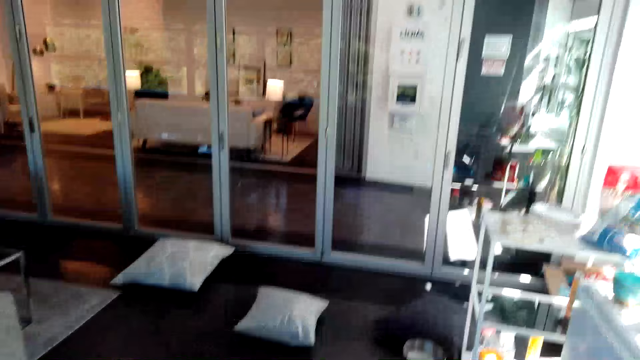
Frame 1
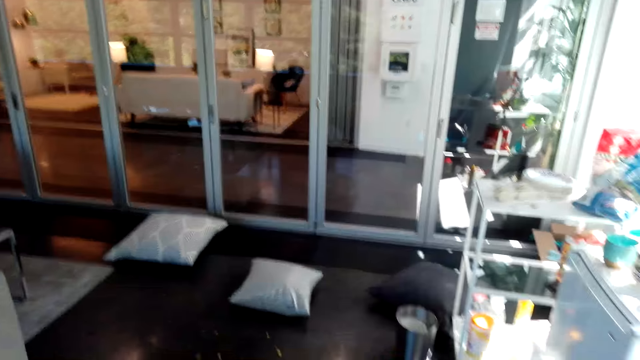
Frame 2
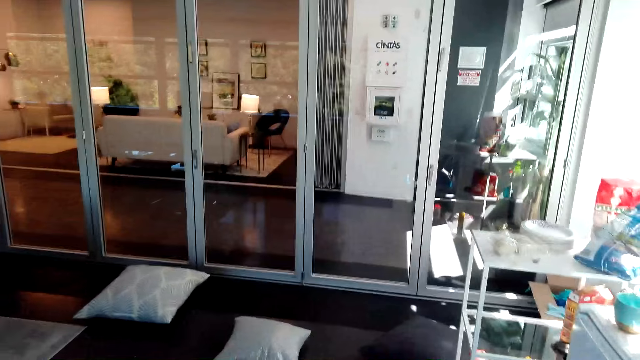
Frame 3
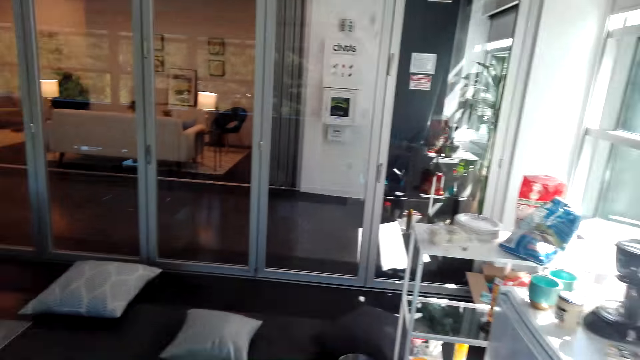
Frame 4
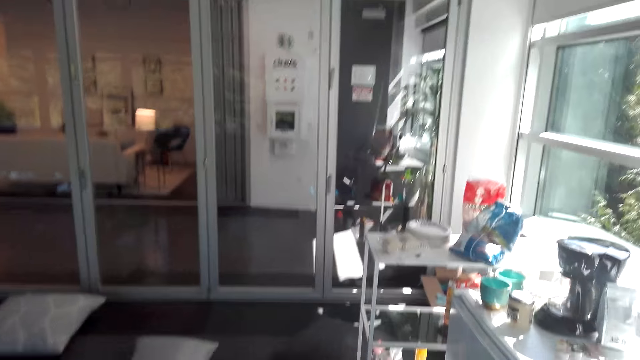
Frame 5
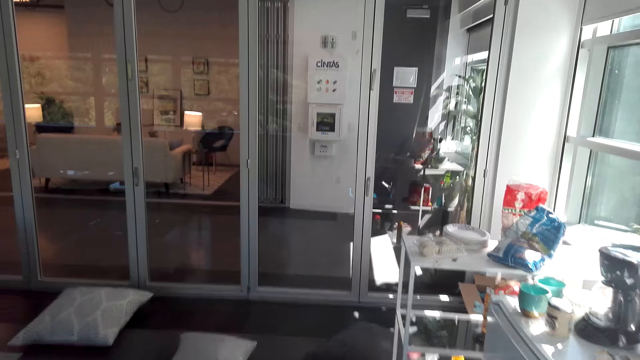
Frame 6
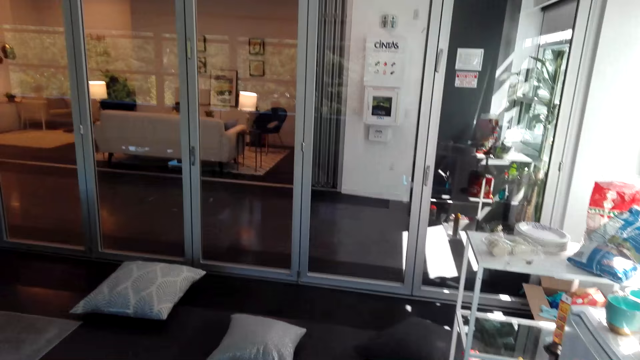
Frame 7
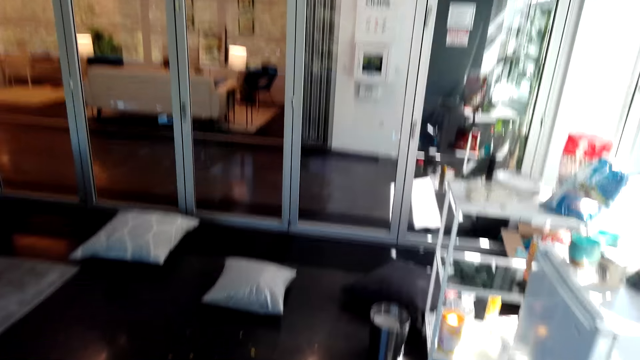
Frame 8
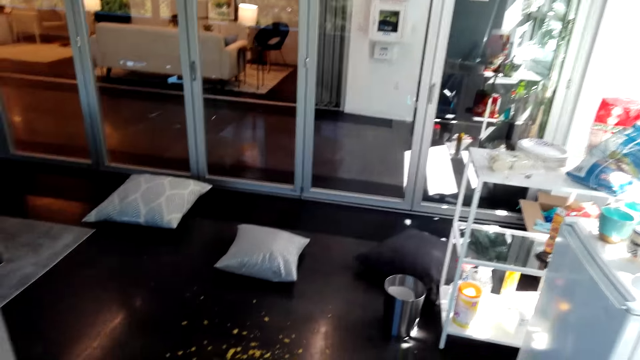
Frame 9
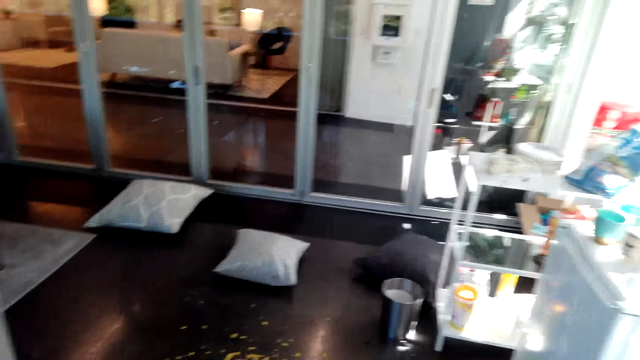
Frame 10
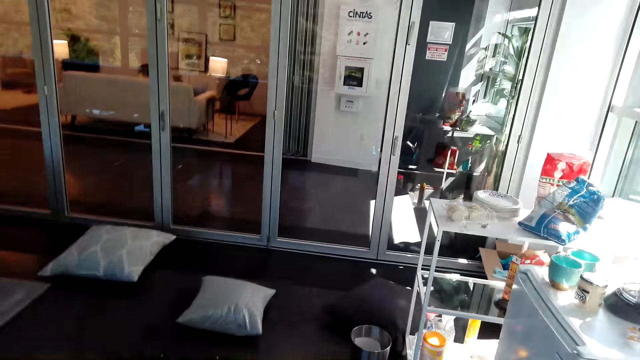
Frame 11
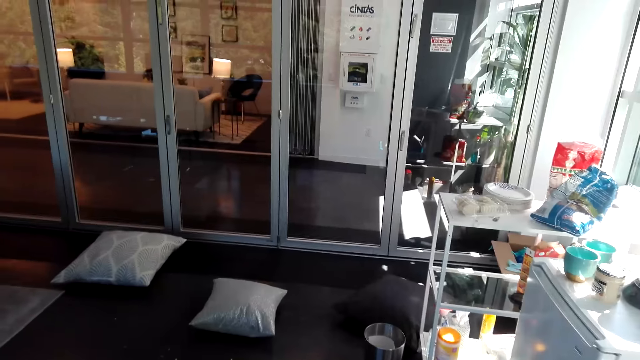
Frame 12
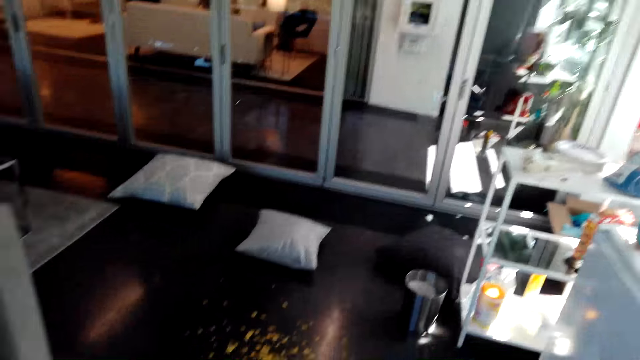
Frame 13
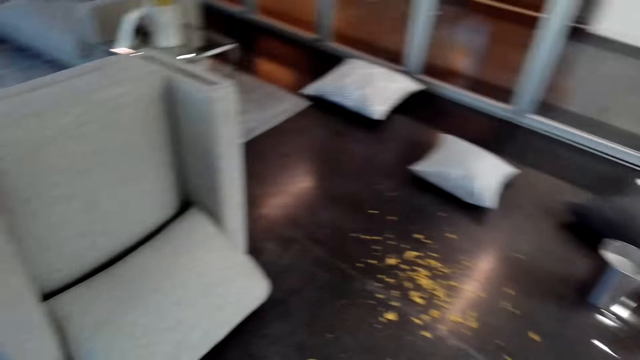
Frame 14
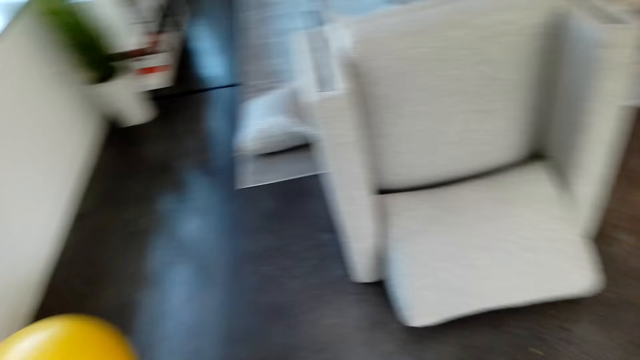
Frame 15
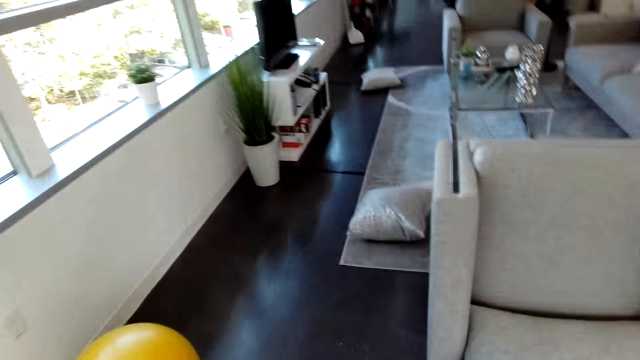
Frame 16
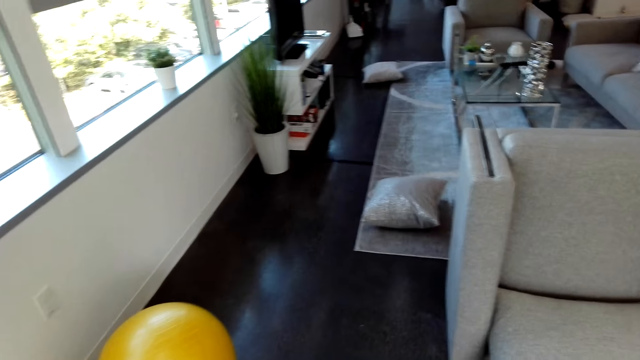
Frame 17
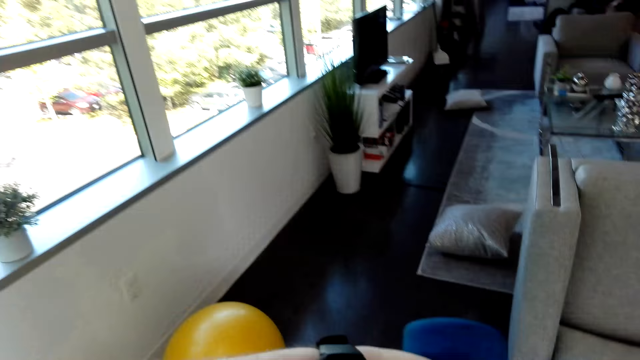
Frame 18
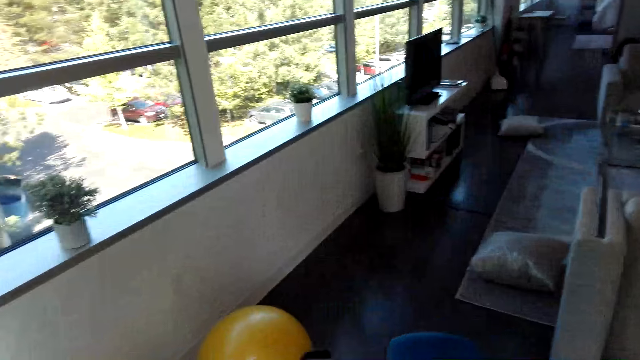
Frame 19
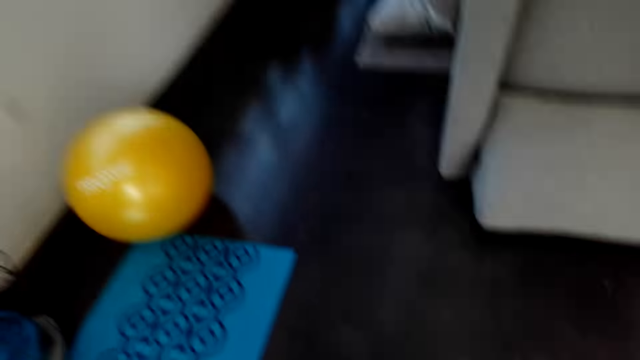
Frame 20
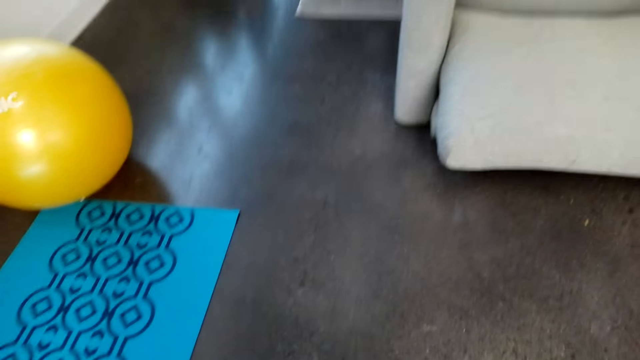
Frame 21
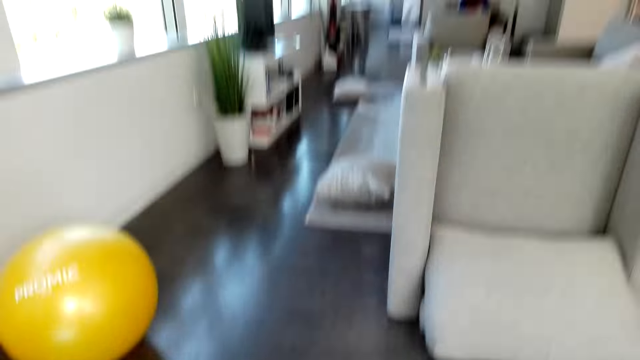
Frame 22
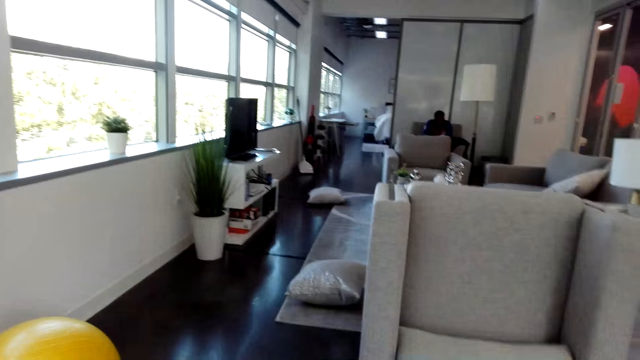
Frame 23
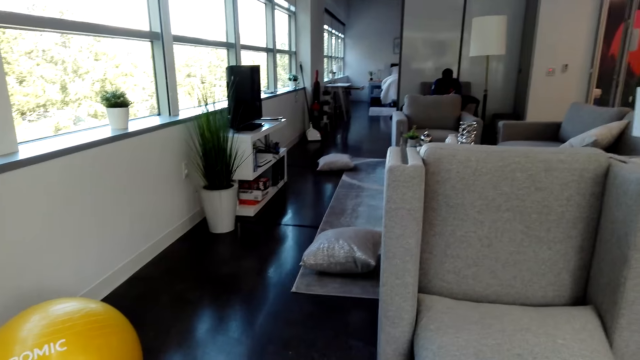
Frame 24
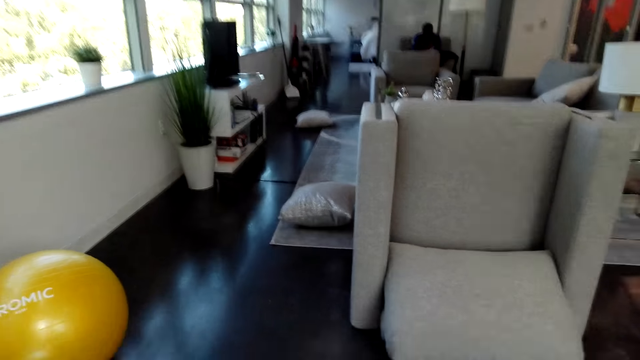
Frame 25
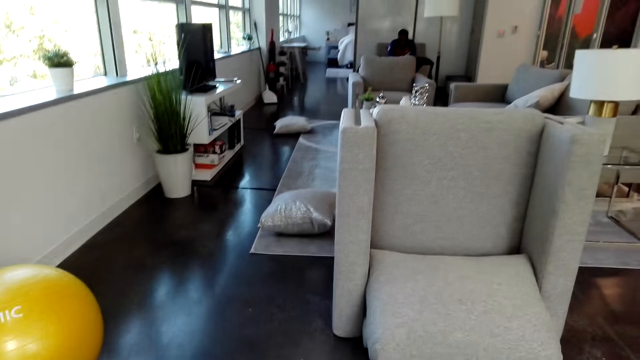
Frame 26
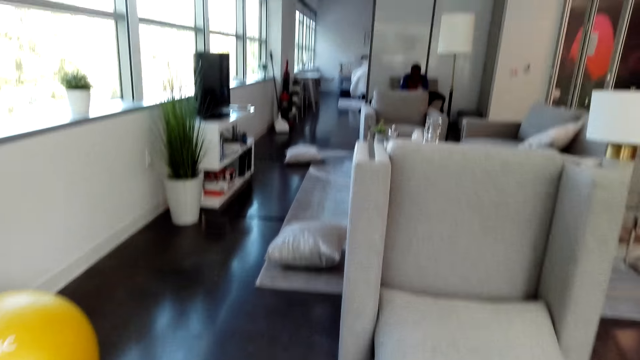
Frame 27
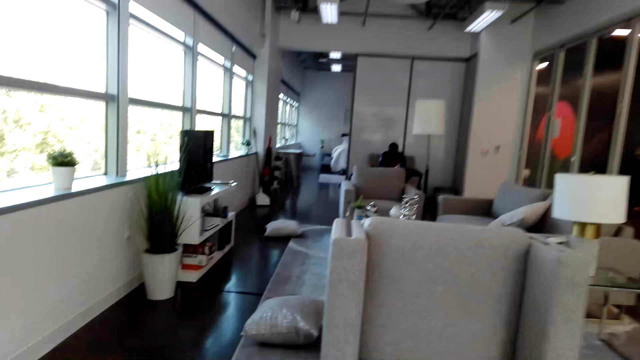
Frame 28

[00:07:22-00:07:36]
The camera wearer looks down.

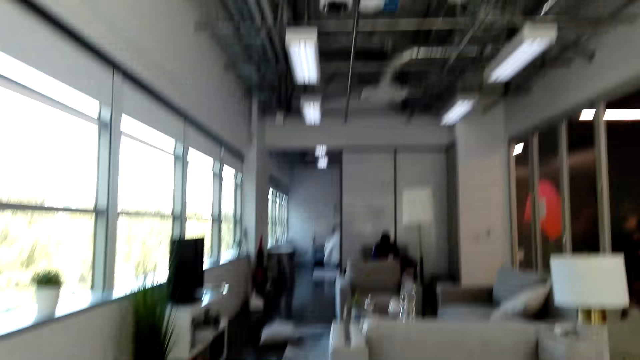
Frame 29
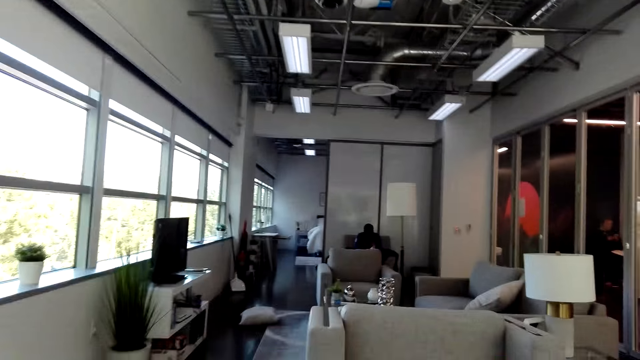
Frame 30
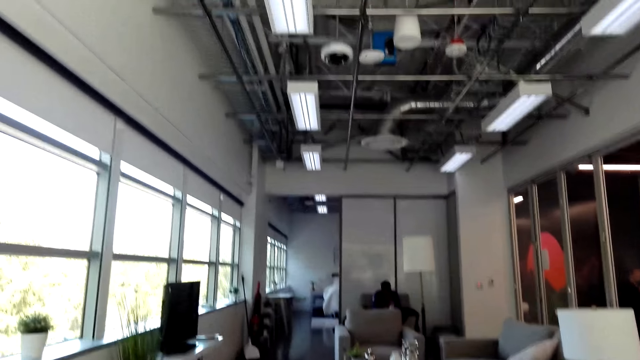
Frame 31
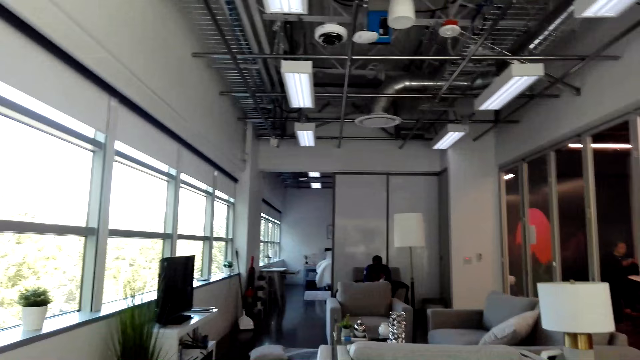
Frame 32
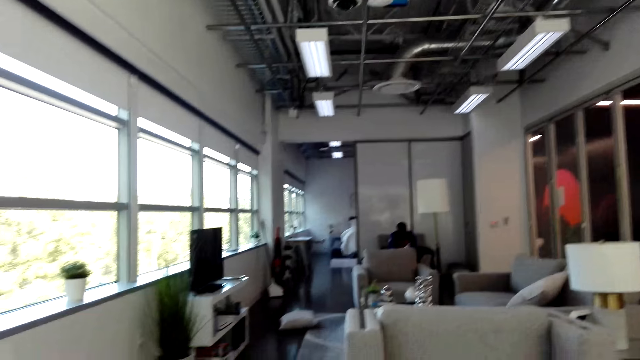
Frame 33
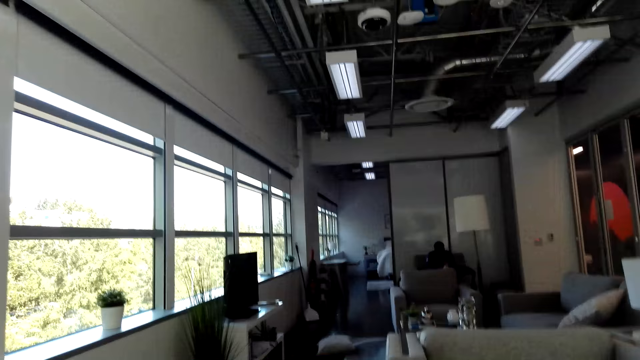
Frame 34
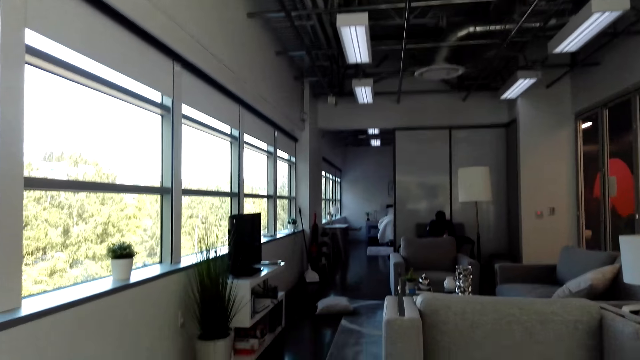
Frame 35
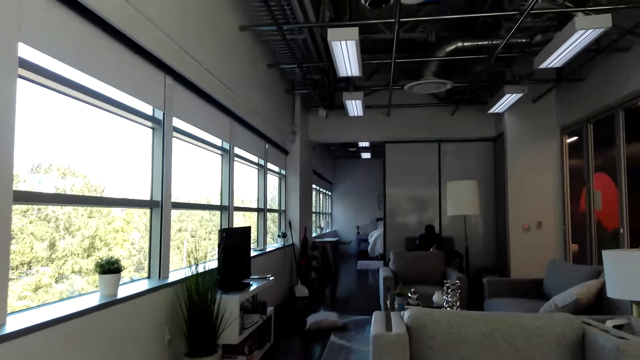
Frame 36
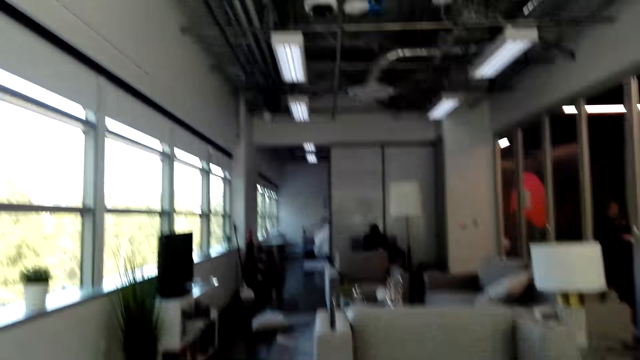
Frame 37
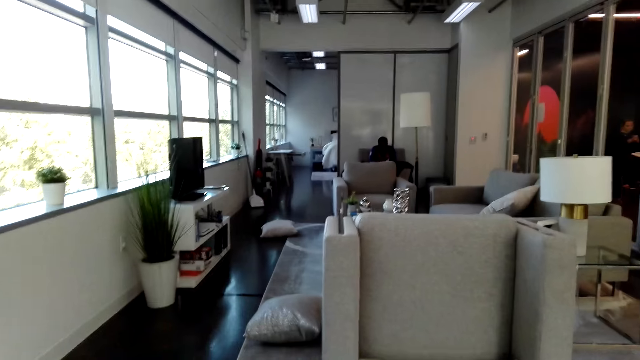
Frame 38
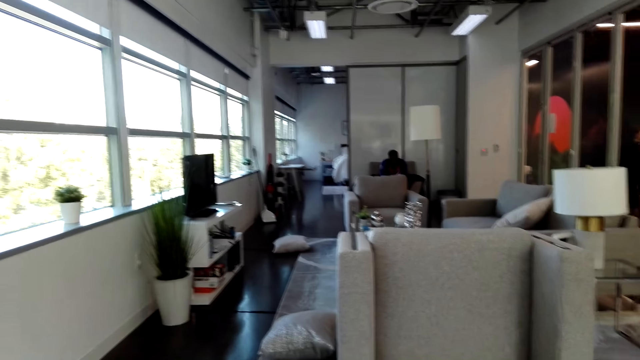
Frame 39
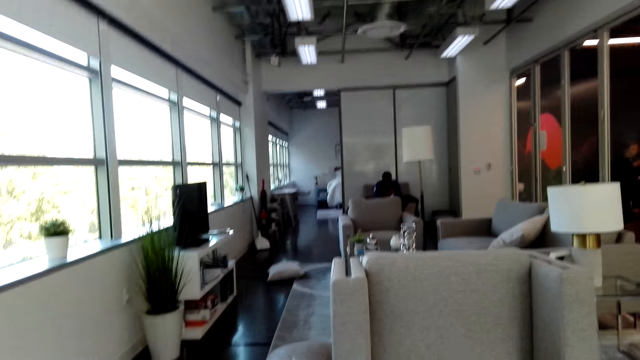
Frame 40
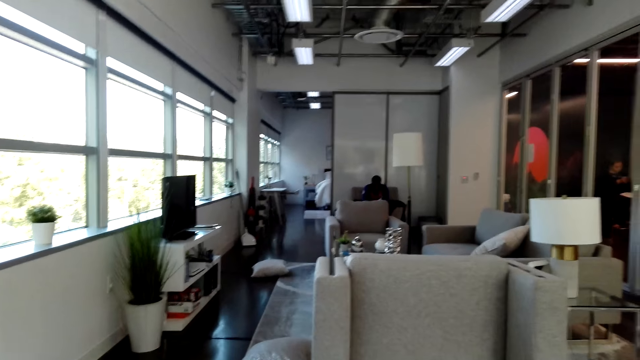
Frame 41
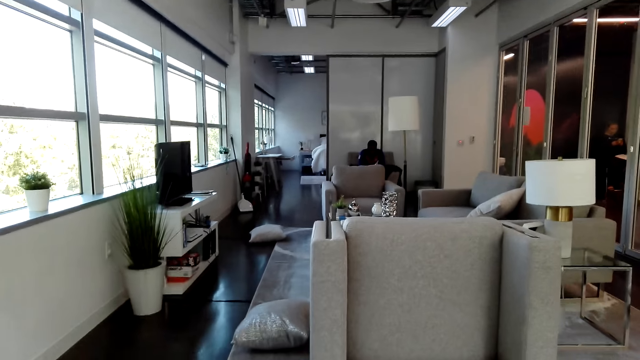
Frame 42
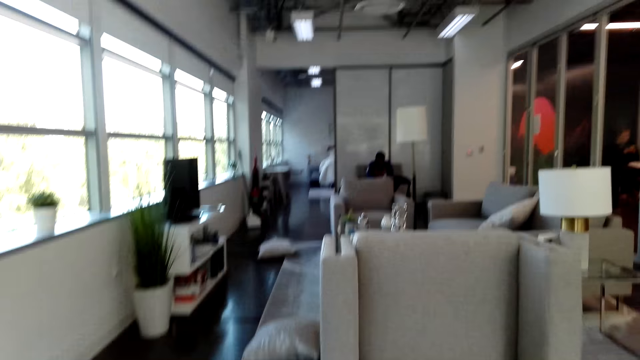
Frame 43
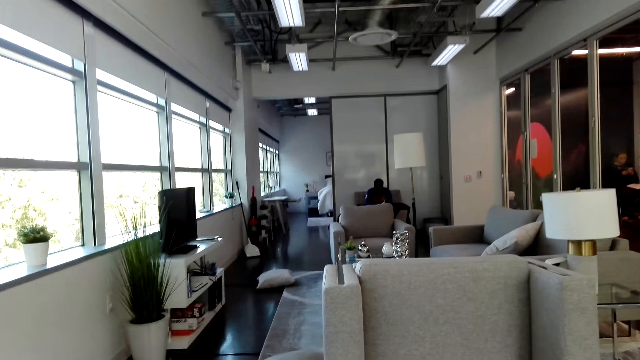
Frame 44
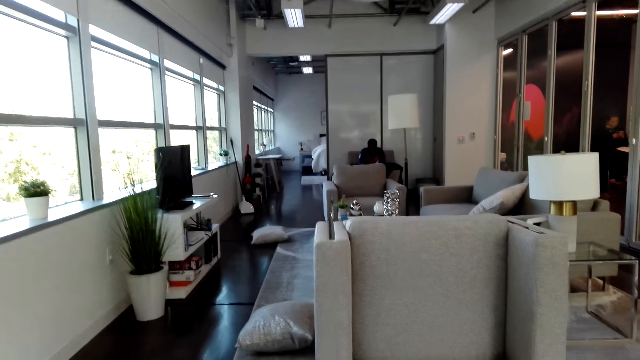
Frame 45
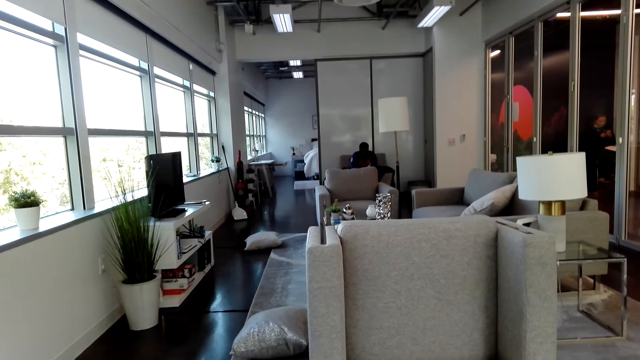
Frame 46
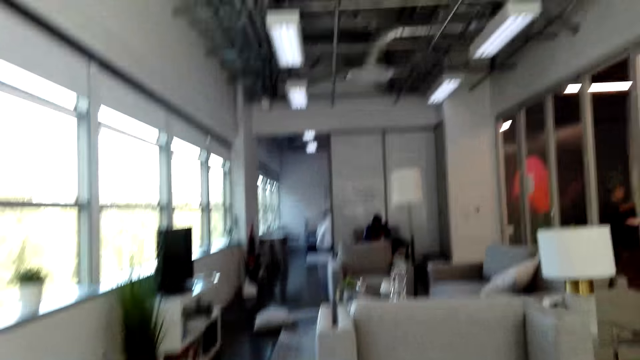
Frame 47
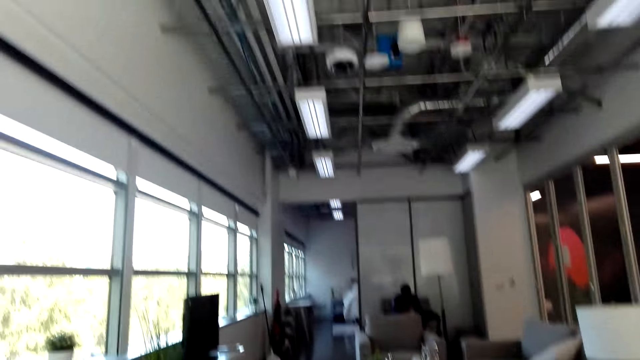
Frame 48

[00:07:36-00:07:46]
The camera wearer looks at a person.
